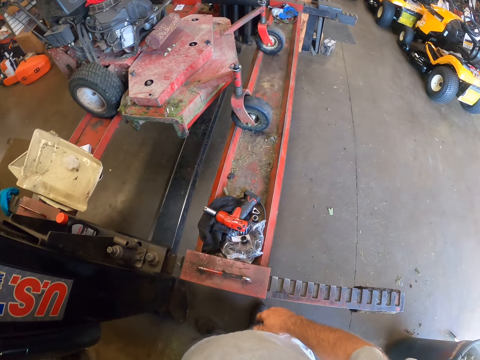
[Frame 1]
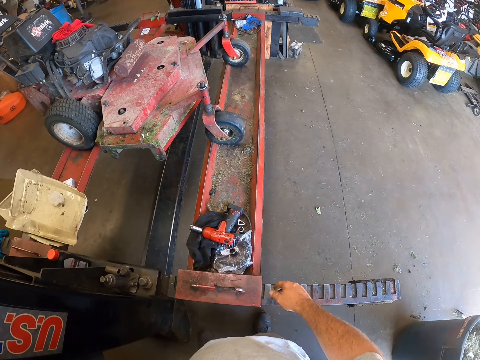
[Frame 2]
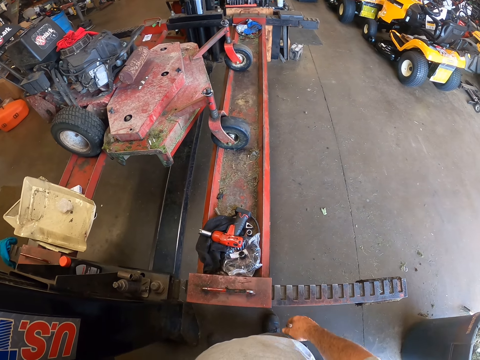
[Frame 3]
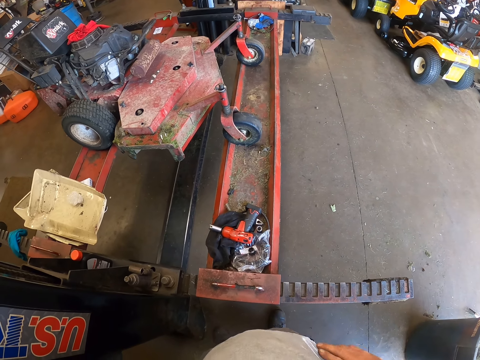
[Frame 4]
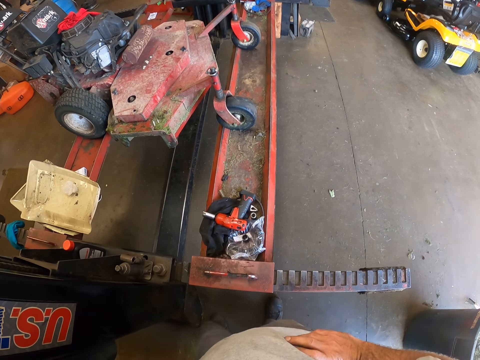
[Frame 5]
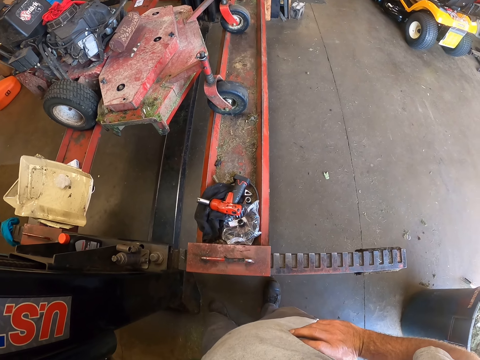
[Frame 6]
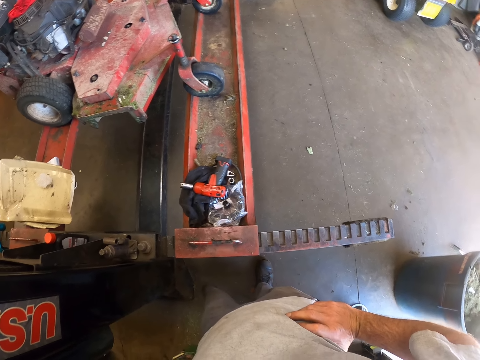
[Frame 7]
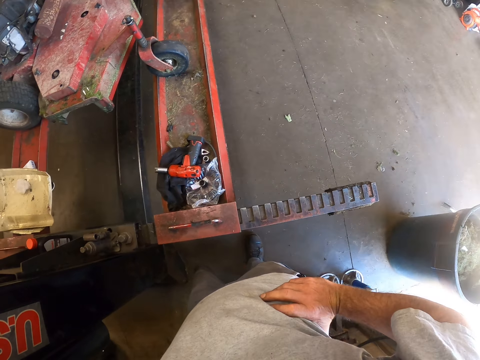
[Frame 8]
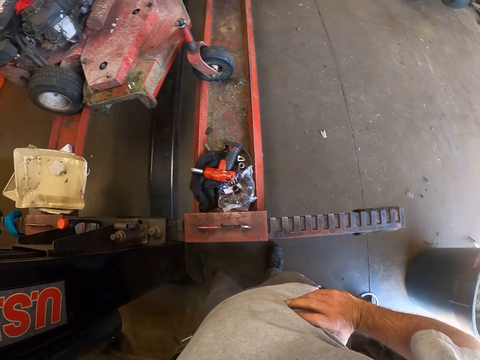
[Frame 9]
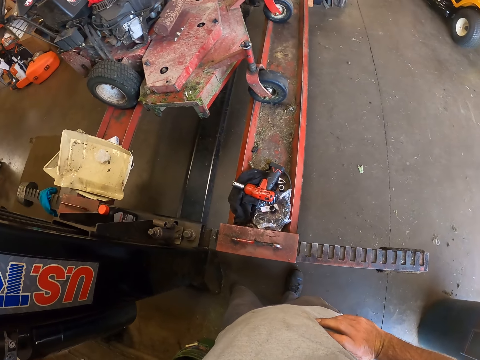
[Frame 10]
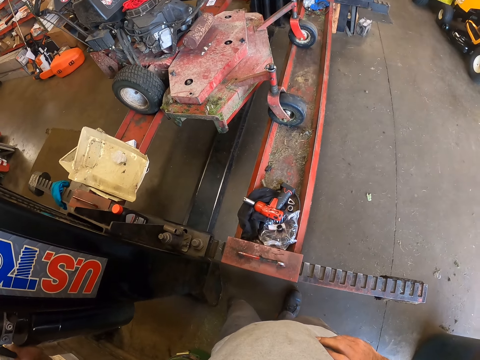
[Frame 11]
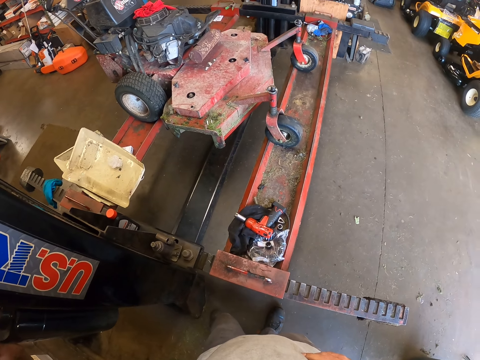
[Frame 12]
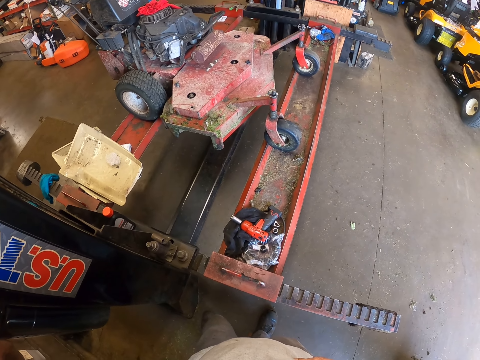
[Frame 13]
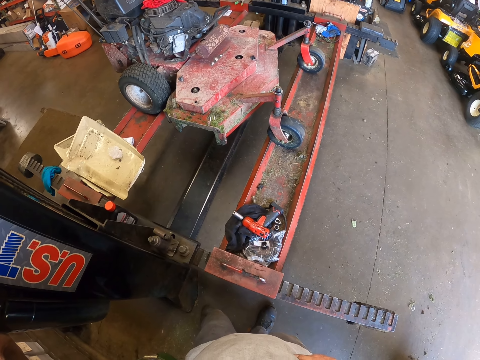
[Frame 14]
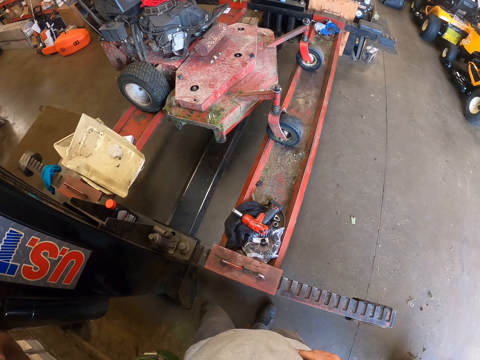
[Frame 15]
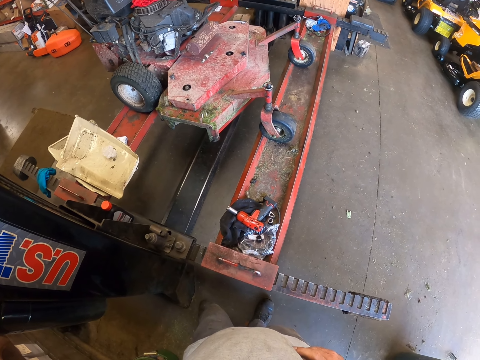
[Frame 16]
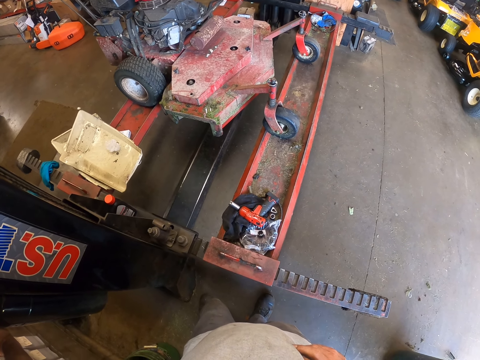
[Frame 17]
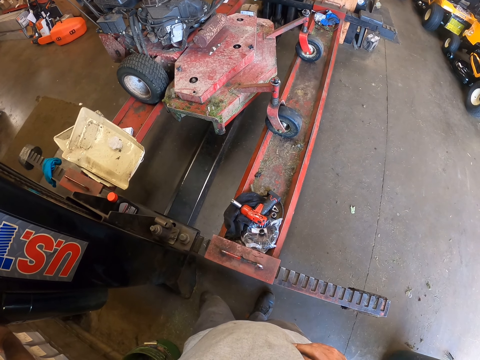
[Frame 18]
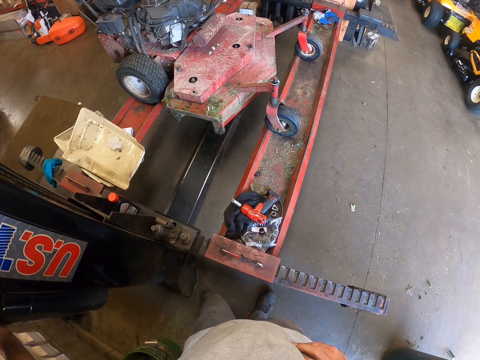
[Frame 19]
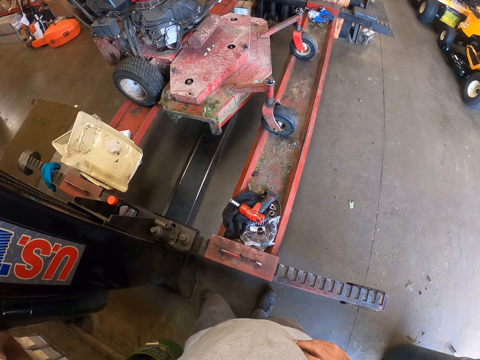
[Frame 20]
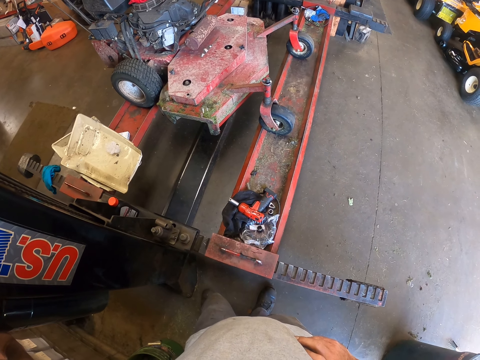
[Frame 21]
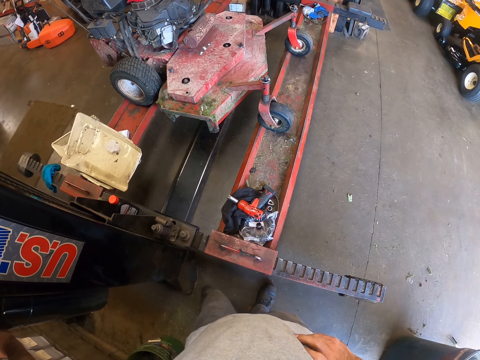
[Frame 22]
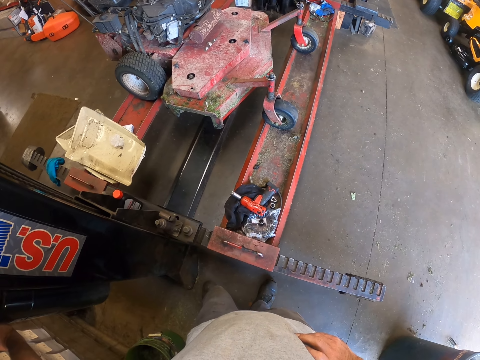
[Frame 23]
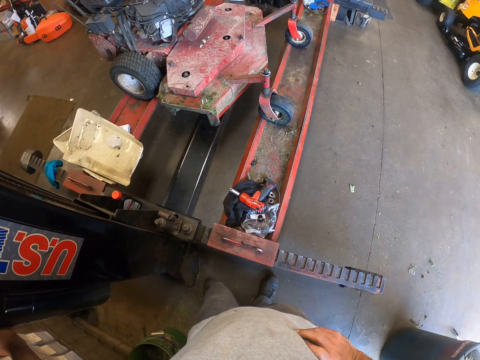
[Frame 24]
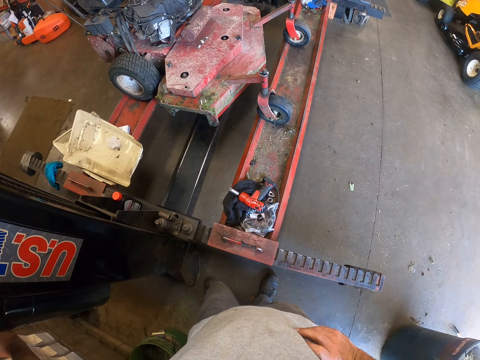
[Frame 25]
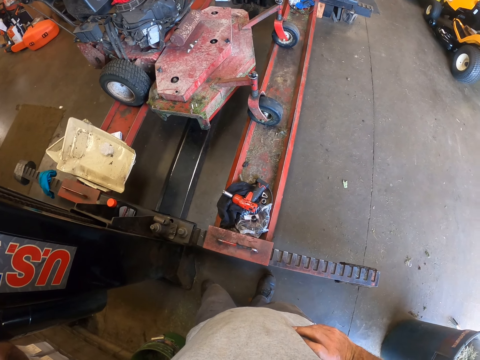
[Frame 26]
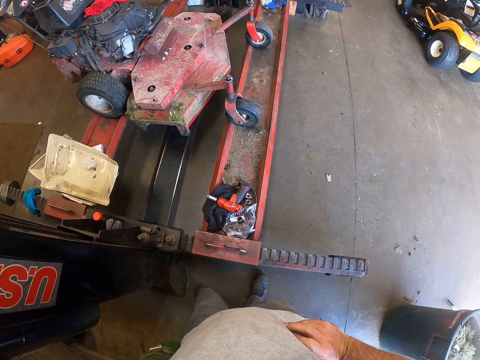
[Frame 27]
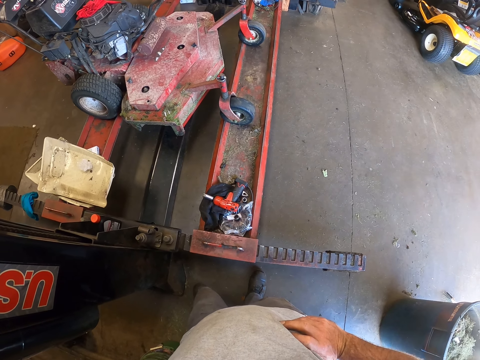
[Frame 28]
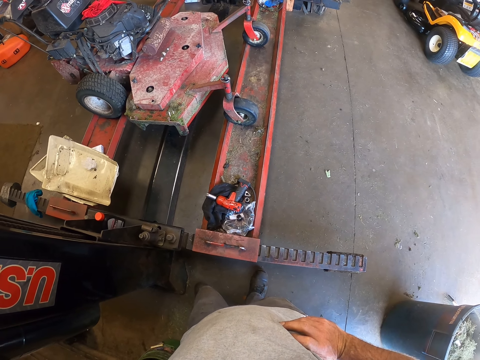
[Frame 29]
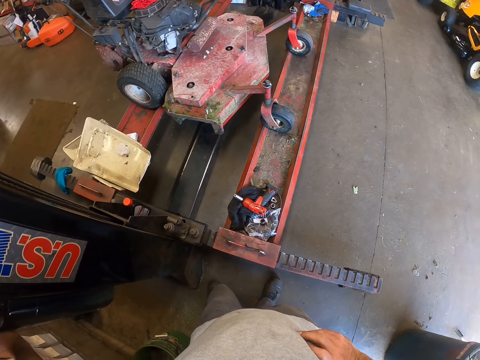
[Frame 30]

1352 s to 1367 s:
The camera wearer stands beside the lift stand in the garage.

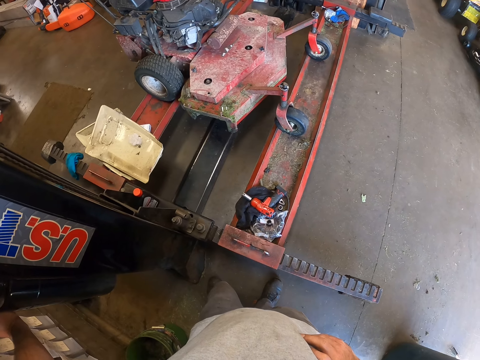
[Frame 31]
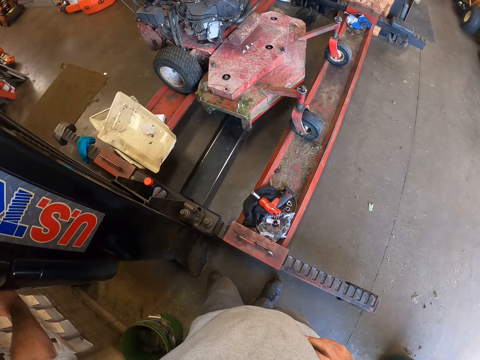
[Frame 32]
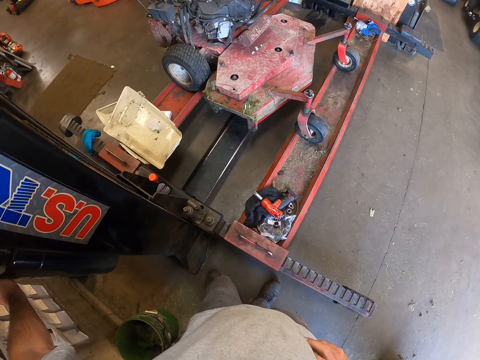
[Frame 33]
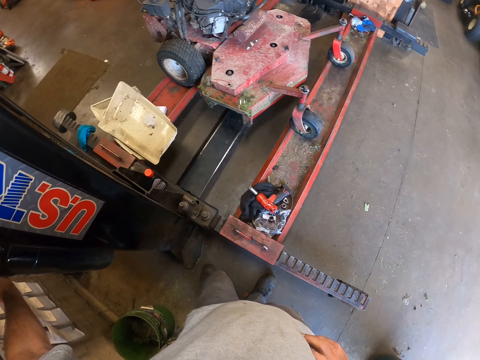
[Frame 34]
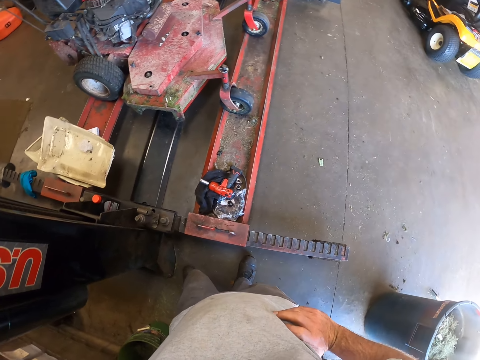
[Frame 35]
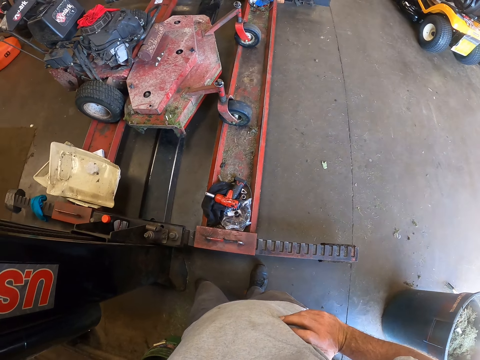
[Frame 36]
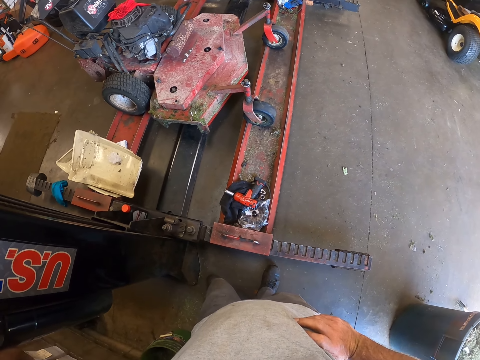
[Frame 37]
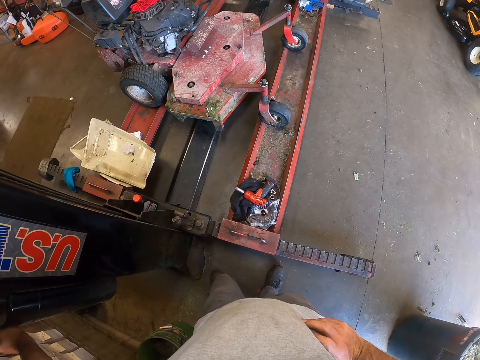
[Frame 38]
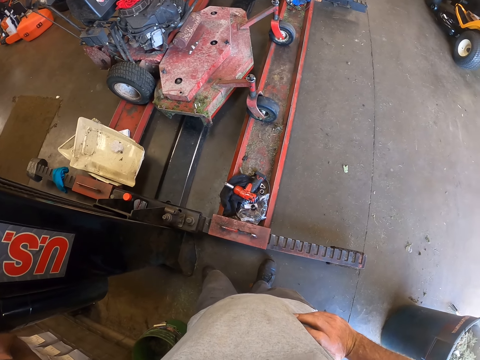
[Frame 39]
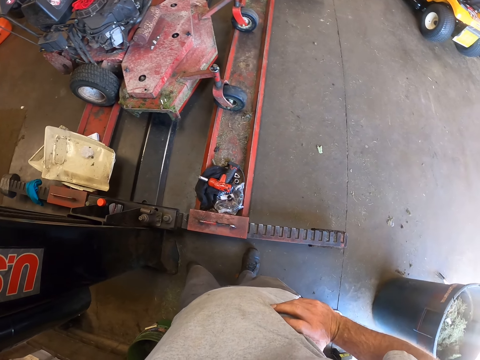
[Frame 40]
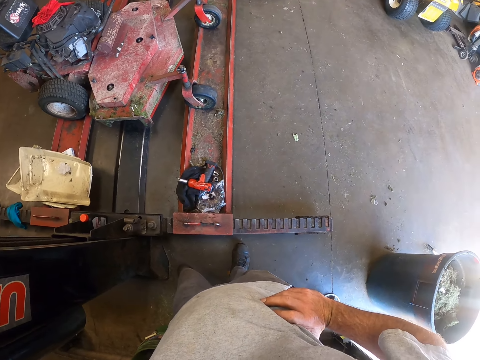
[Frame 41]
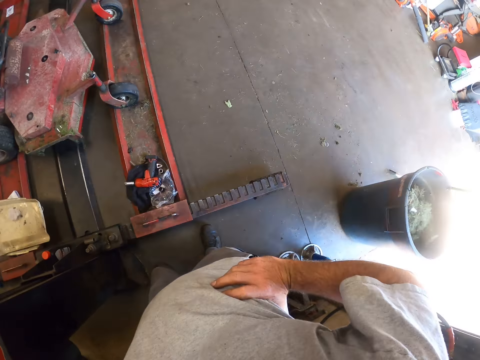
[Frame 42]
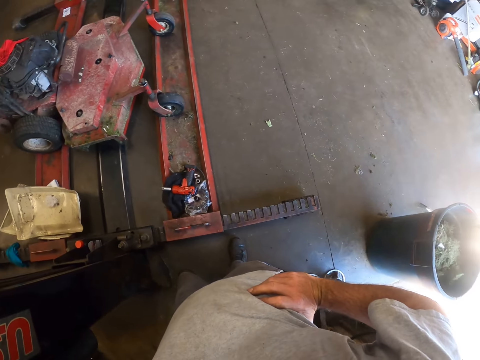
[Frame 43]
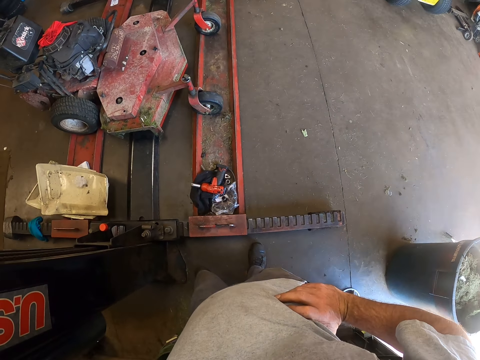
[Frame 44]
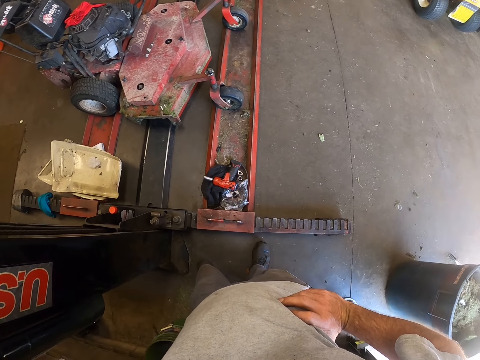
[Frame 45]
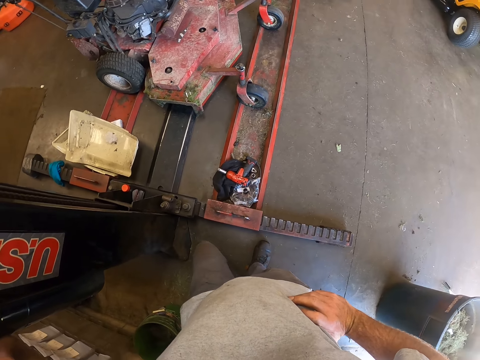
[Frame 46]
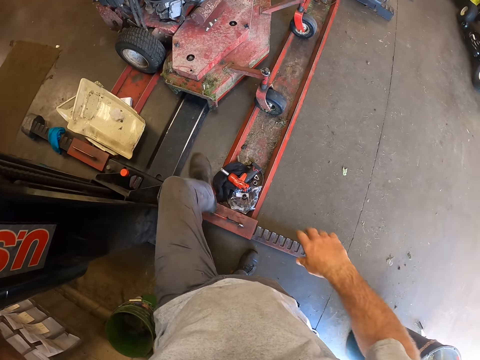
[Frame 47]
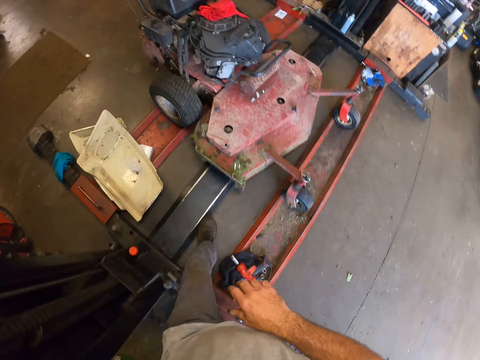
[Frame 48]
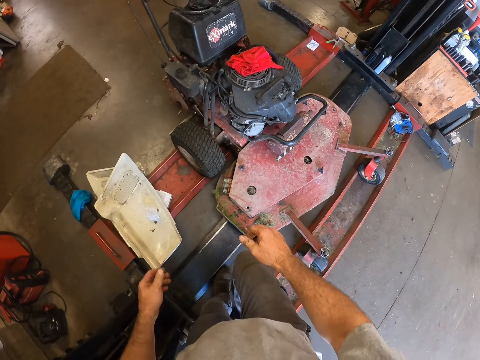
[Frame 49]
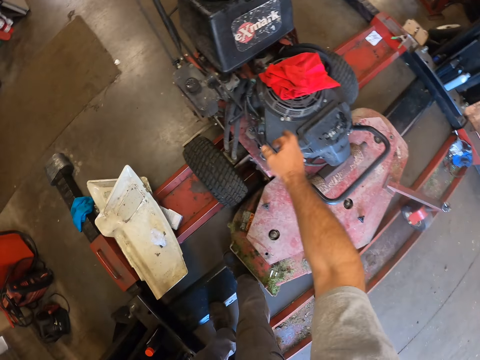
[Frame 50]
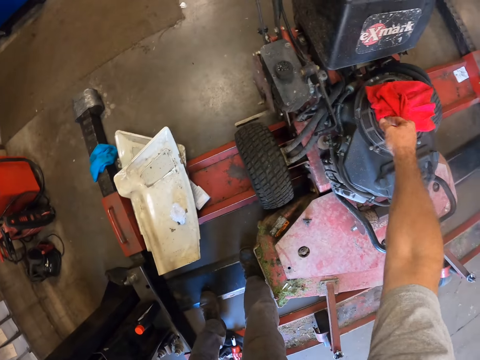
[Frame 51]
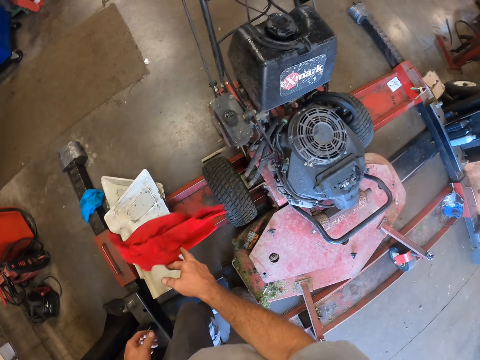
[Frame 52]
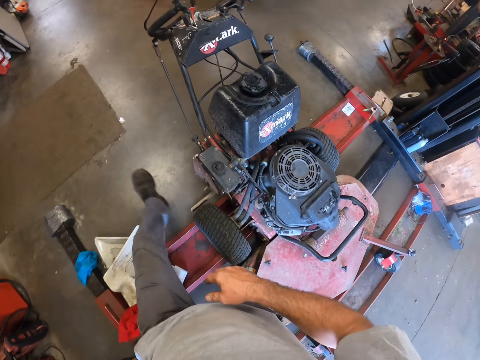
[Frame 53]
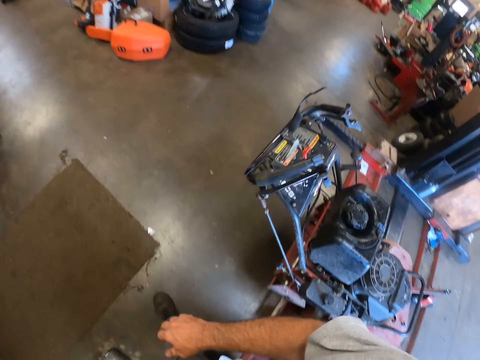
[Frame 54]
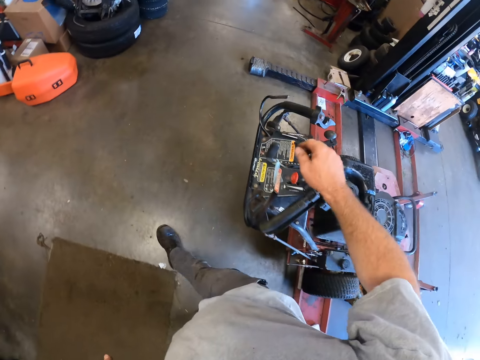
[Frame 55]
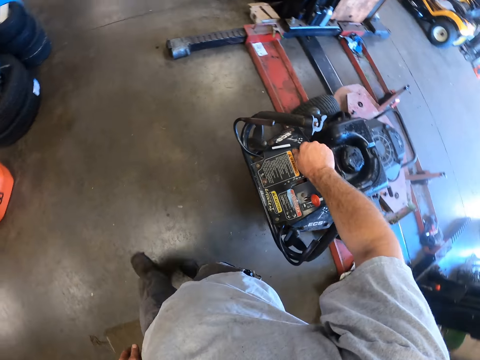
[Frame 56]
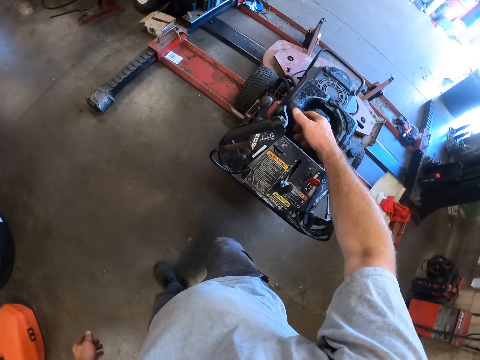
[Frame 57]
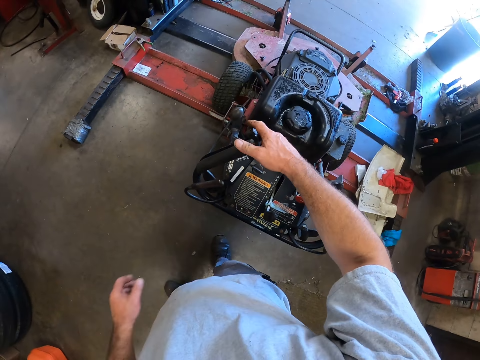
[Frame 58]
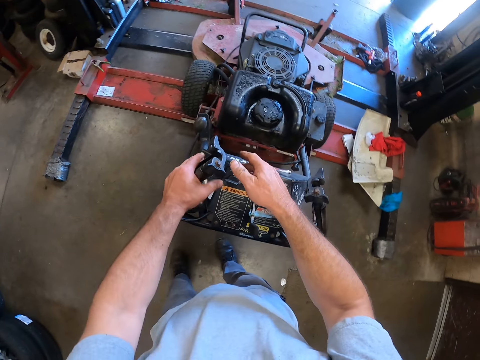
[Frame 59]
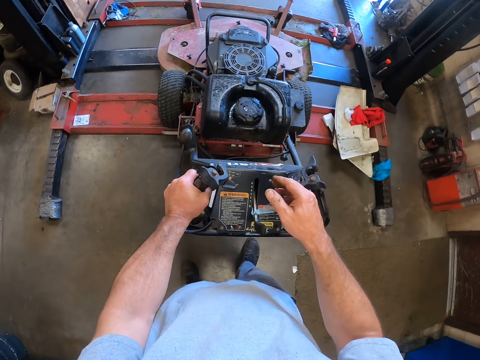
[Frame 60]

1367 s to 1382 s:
The camera wearer walks into the middle of the lift stand. They take a cloth or rag on a machine on the lift stand and drop the rag. They walk out of the middle of the lift stand. They touch the lawn mower. They press a button on the machine and hold the machine by its handles.
